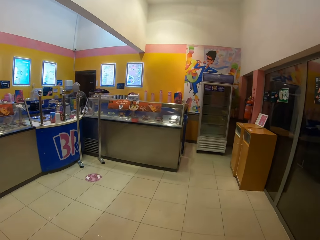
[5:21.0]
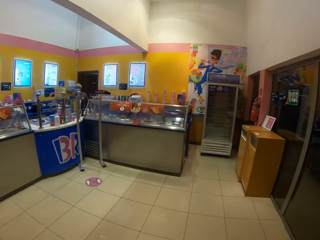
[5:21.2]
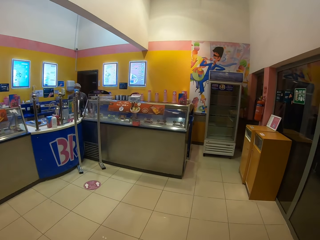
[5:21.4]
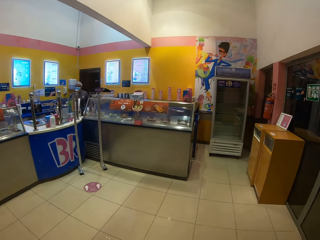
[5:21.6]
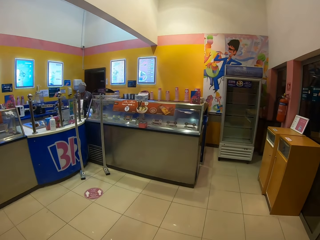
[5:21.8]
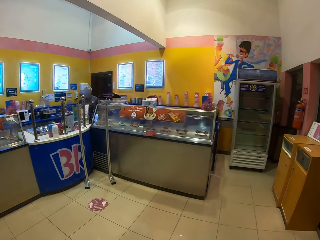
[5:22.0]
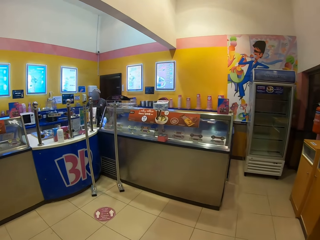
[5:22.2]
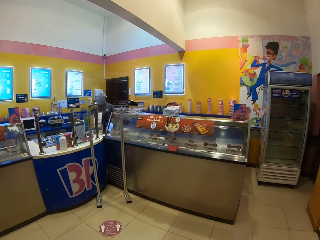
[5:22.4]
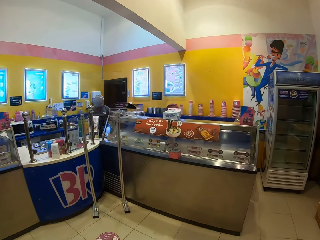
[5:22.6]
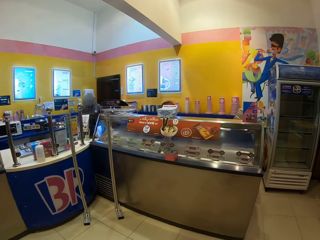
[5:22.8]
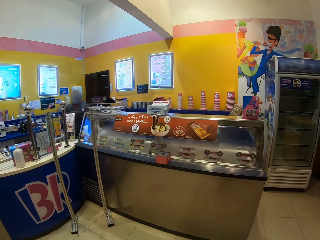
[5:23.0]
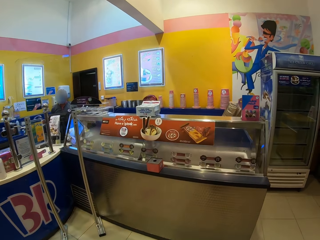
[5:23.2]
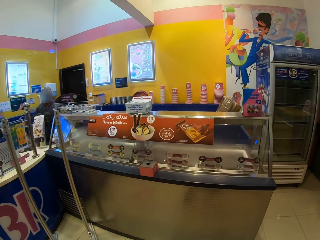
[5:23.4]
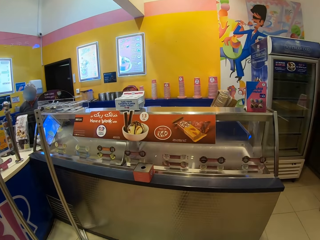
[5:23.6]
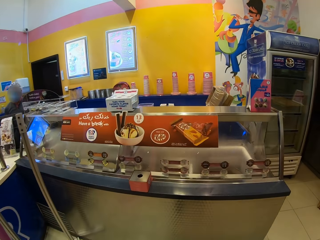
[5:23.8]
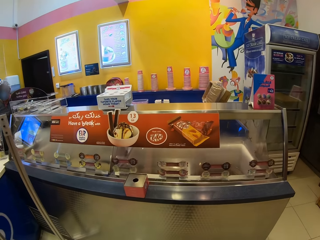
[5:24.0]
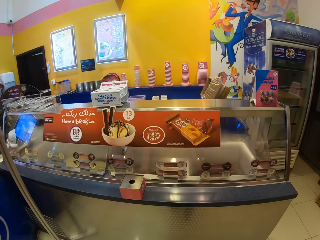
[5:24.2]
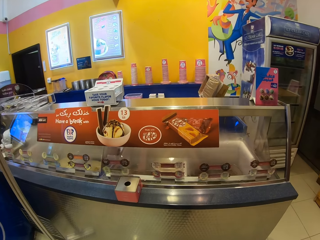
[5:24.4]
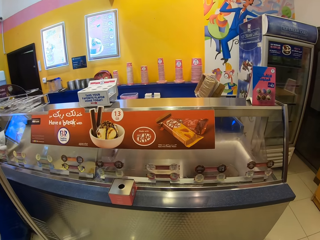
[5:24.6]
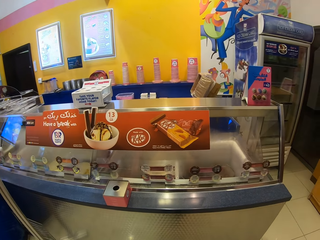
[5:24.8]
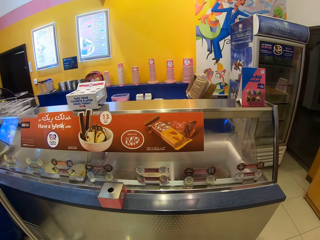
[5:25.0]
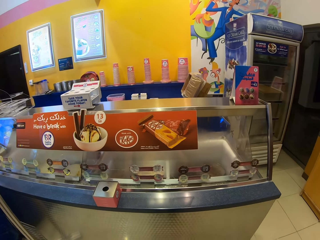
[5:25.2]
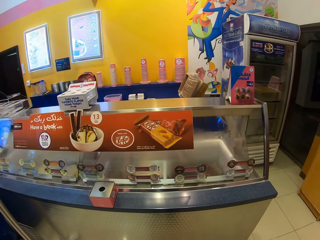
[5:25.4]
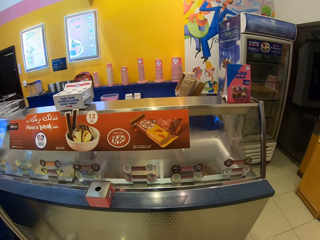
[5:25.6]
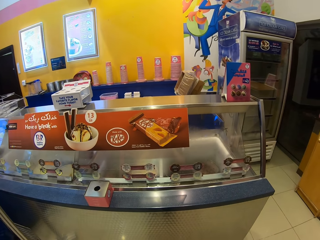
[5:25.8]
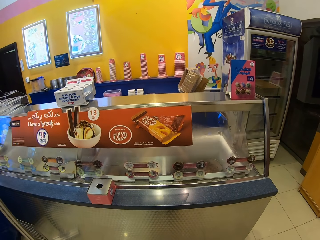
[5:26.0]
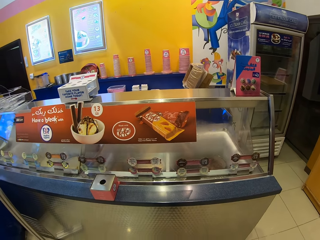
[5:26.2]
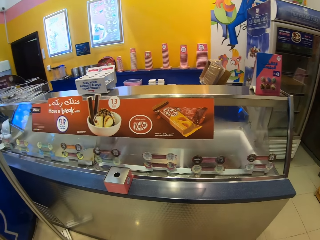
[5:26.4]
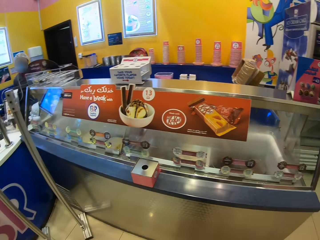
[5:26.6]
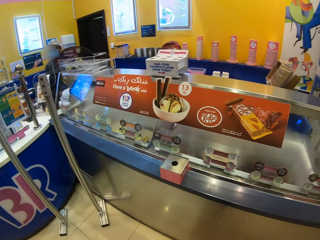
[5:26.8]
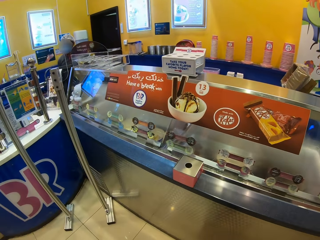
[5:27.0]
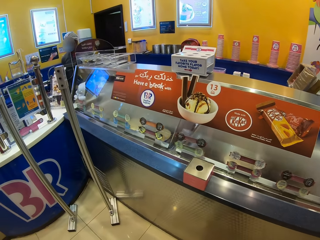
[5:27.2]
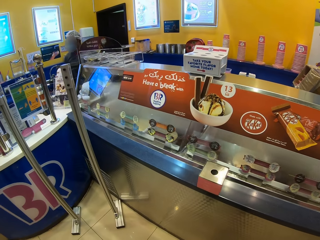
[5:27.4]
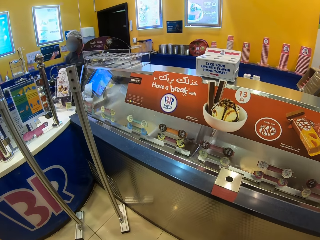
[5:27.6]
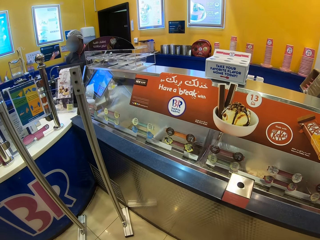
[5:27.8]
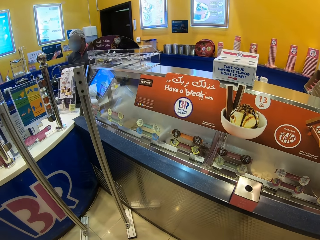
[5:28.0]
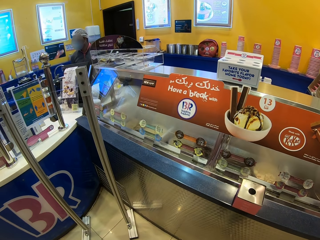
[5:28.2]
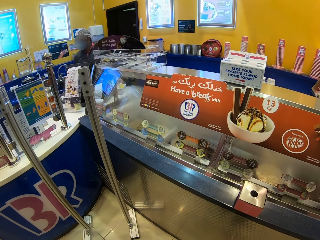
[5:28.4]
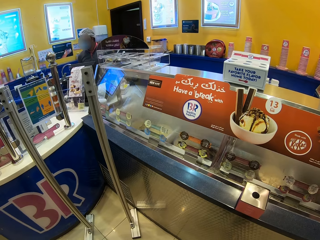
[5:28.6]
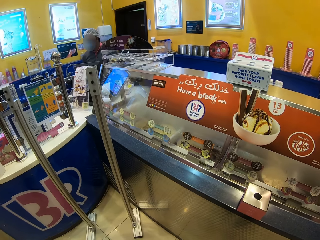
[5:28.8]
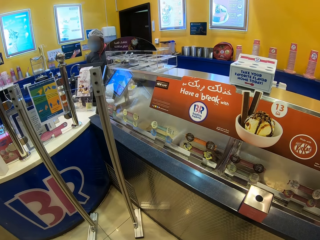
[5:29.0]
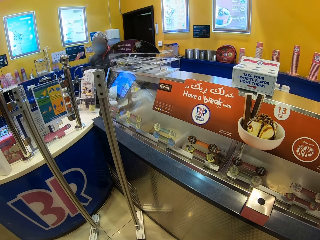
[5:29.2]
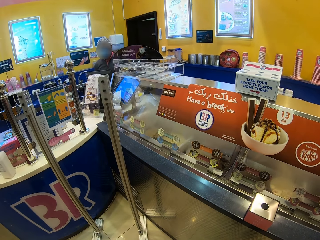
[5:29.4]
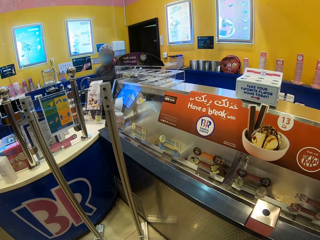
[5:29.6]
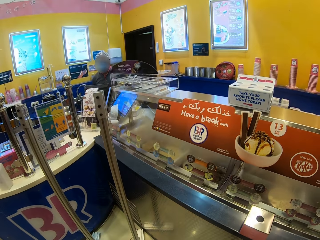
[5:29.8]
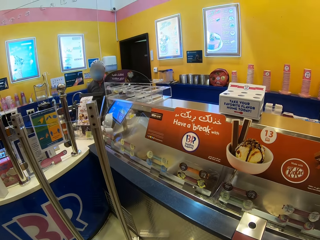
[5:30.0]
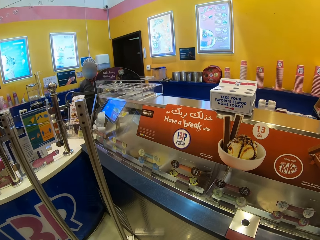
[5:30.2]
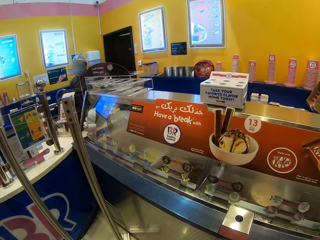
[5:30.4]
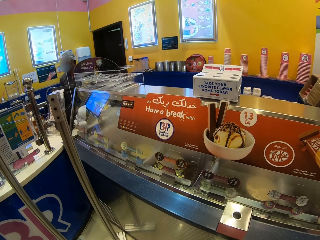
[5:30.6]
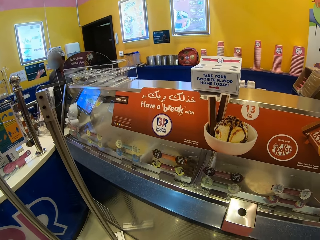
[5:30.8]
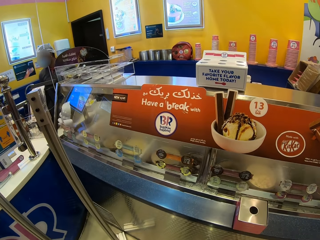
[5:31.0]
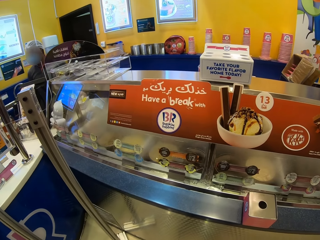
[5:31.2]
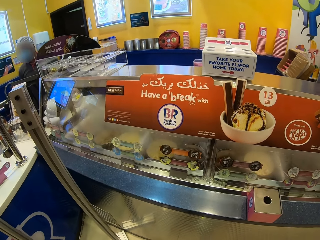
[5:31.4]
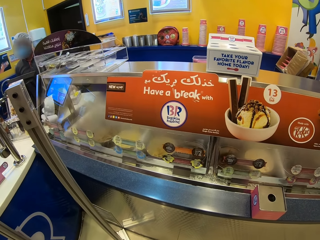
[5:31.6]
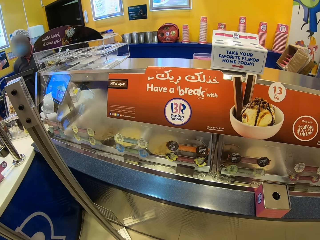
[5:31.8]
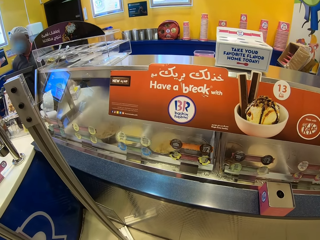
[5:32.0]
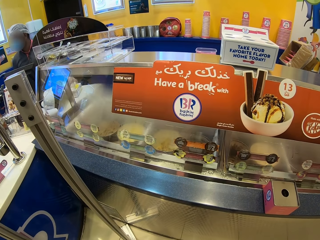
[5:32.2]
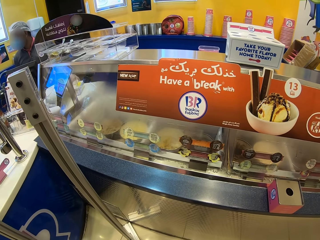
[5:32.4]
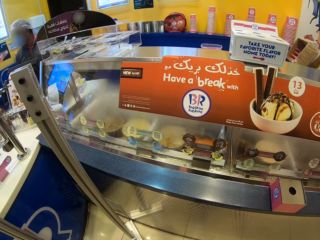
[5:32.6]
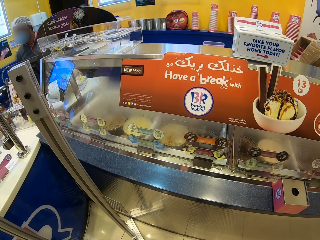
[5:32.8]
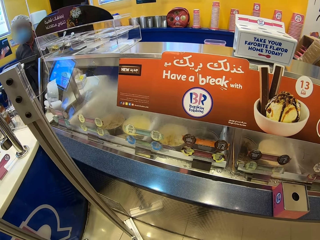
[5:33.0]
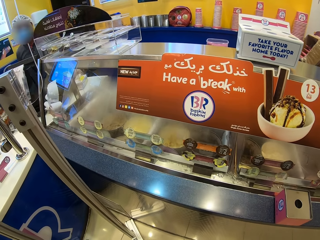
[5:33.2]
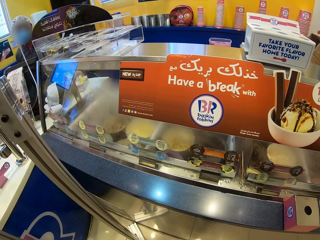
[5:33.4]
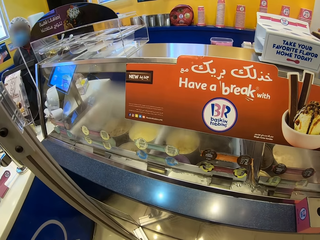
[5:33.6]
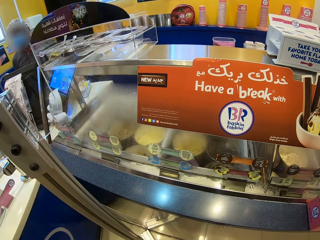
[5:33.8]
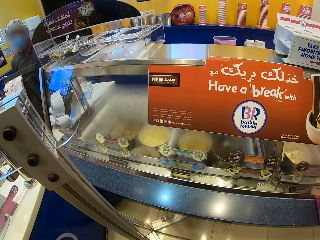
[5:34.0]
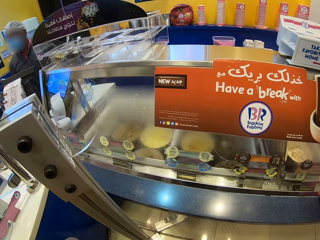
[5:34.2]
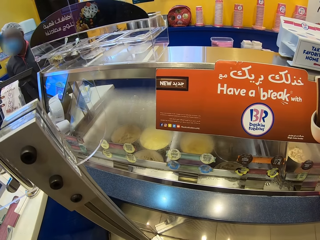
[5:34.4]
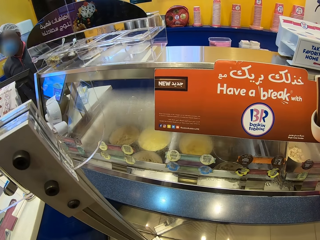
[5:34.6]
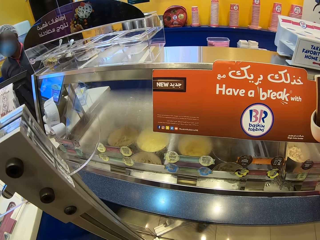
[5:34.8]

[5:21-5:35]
The camera wearer walks. They stand in front of the cashier desk. They look at the ice creams. They move beside the ice cream freezer. They look around.

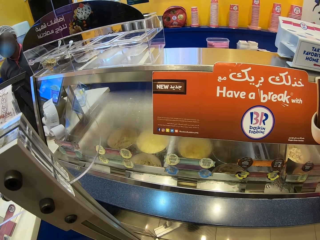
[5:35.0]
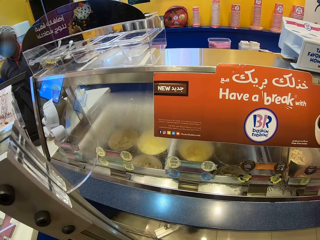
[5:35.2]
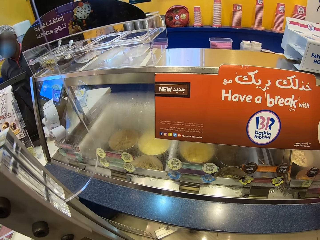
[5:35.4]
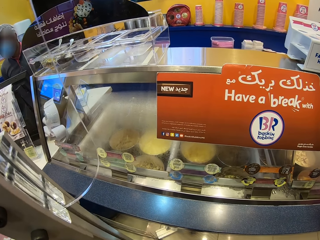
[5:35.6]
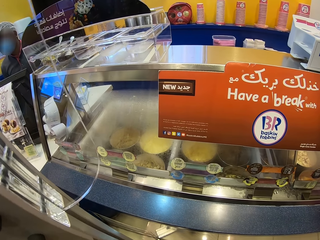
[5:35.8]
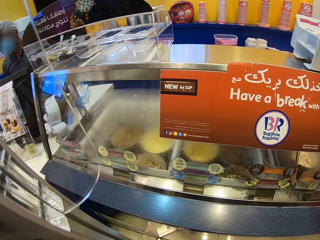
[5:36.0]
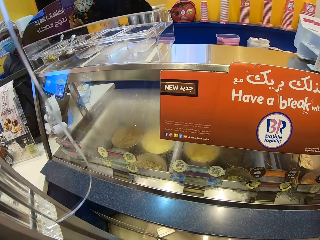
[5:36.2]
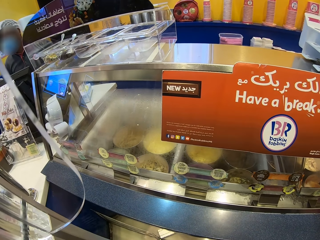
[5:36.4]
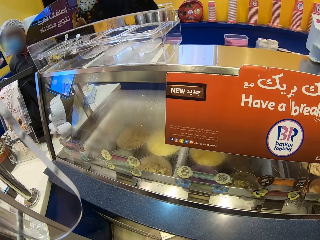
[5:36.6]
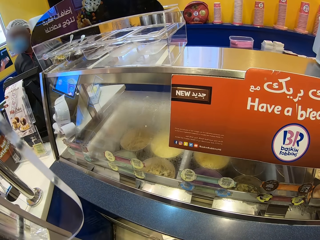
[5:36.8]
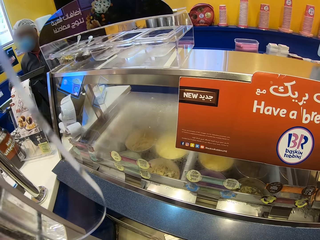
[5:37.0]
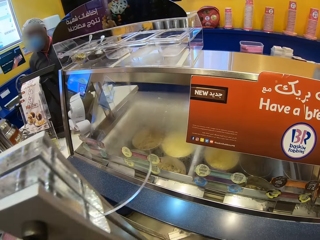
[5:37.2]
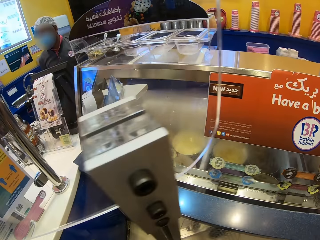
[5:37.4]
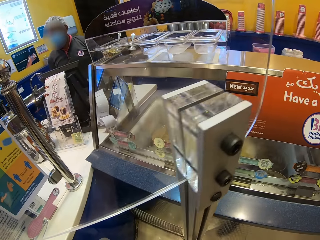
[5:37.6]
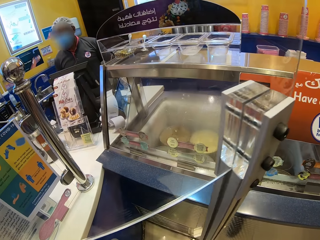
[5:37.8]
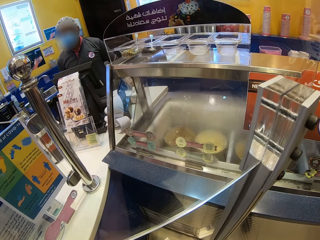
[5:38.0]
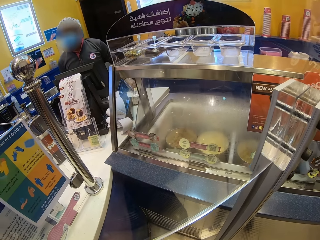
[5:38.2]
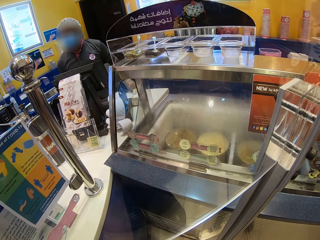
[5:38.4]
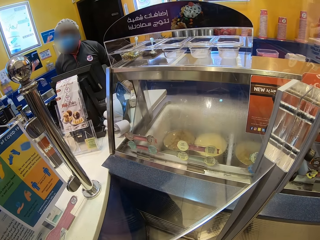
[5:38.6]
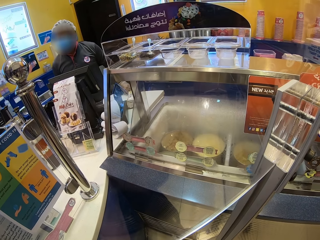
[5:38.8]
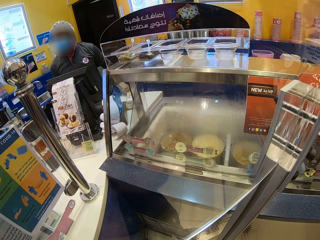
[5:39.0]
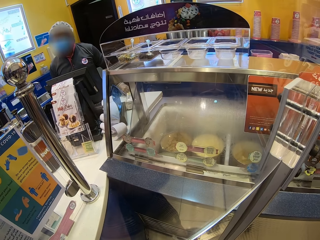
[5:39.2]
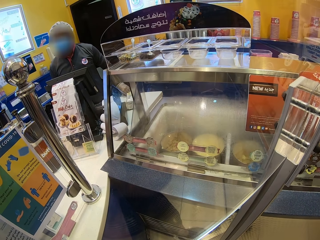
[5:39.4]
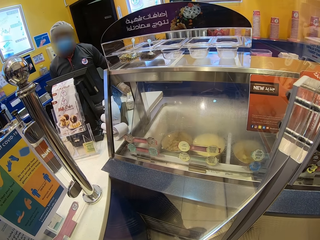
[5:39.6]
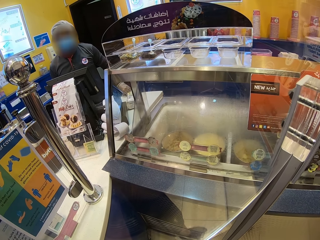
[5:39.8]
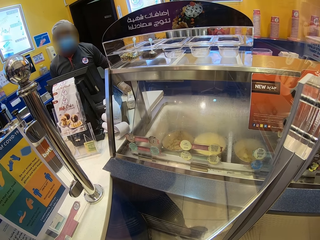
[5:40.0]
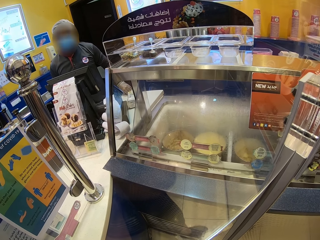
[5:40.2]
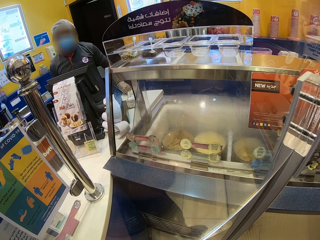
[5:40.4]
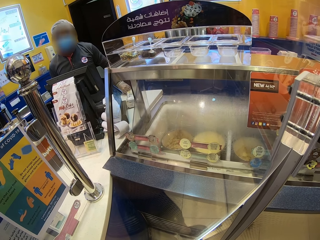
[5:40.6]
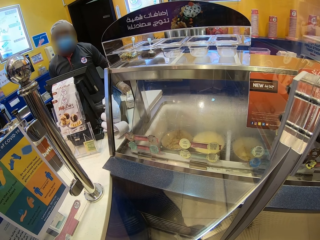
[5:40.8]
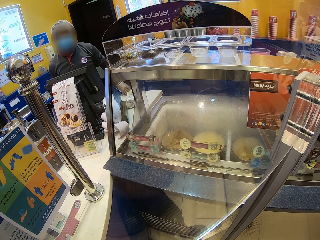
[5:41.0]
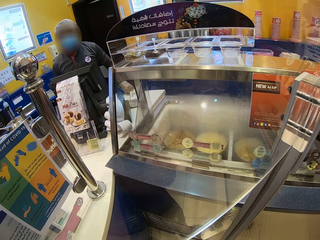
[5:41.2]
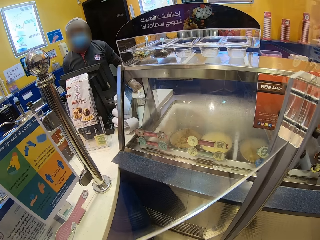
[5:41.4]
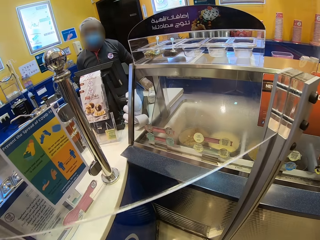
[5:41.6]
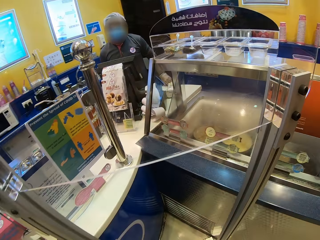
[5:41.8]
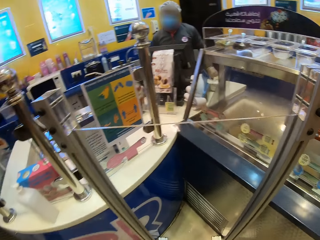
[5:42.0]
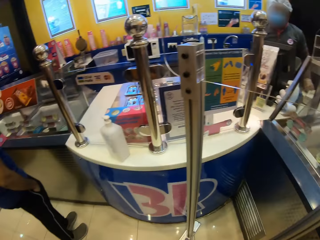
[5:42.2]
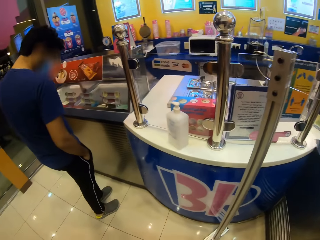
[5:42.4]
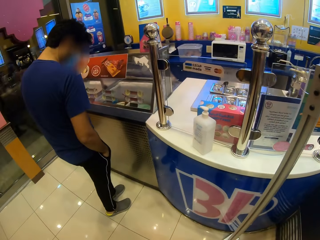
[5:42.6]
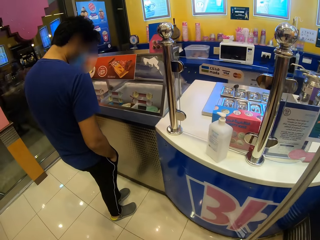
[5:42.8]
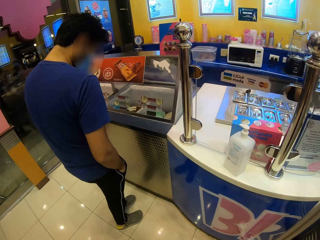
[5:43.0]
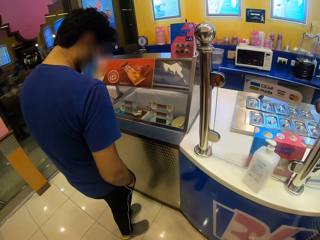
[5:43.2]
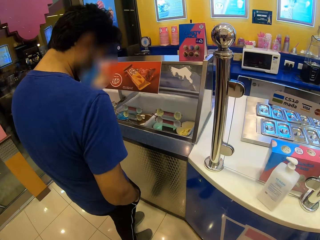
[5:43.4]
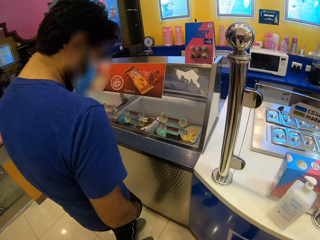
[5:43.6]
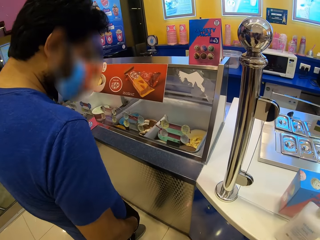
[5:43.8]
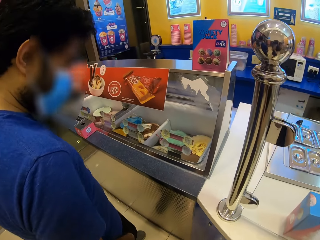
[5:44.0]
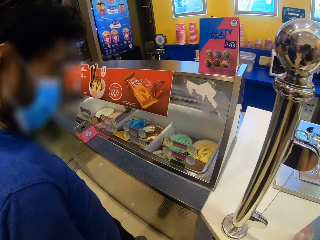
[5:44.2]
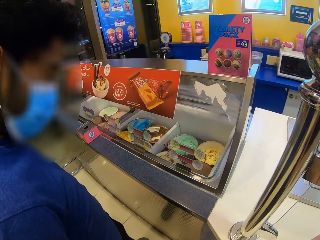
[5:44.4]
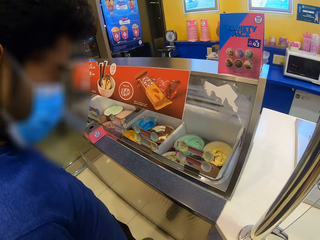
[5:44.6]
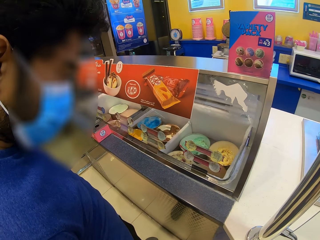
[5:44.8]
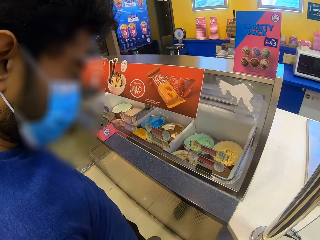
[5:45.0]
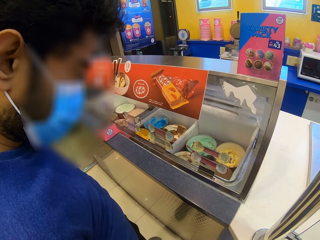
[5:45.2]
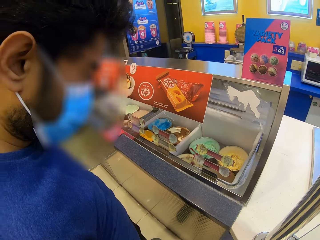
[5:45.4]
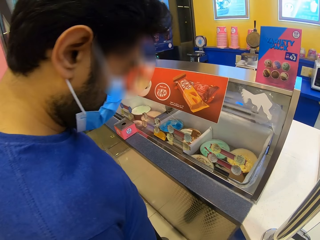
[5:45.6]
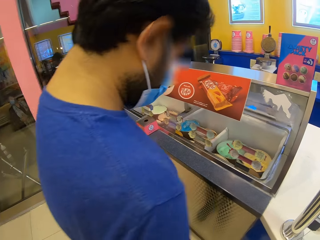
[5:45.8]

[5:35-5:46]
The camera wearer walks to a man. The man looks at the freezer.
